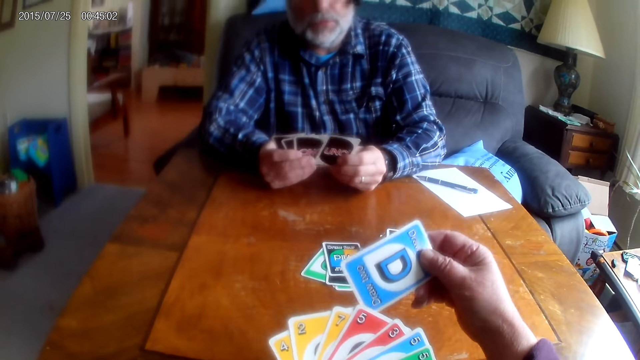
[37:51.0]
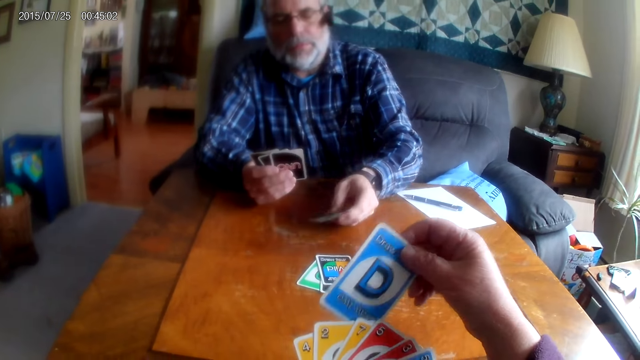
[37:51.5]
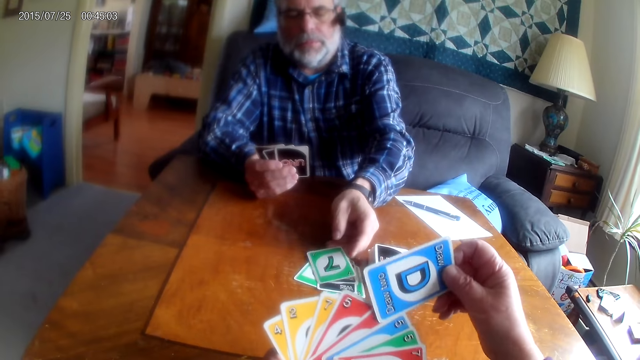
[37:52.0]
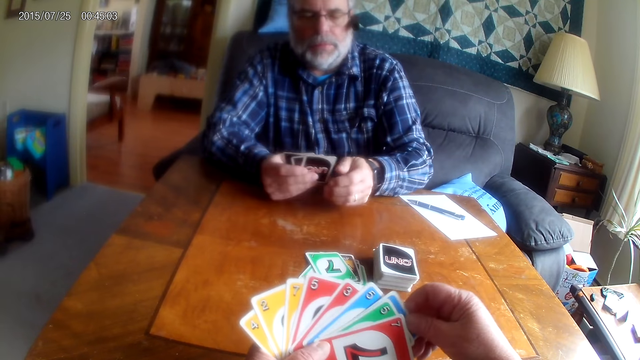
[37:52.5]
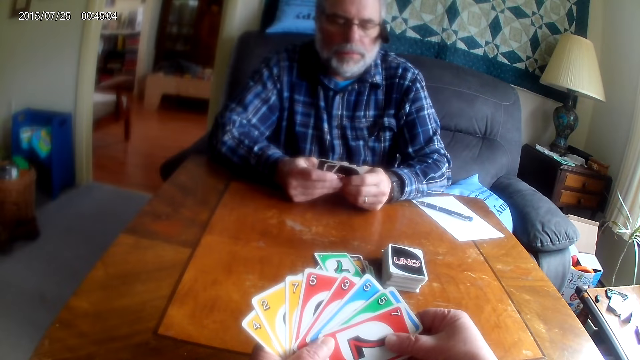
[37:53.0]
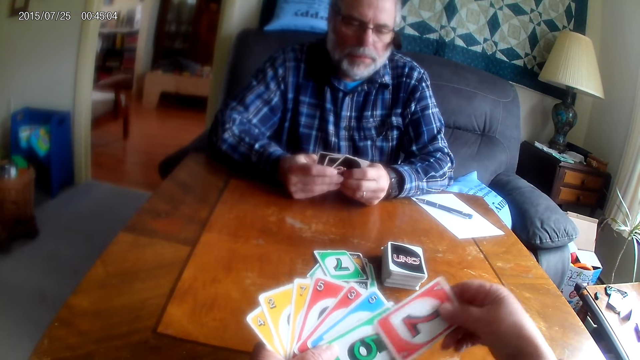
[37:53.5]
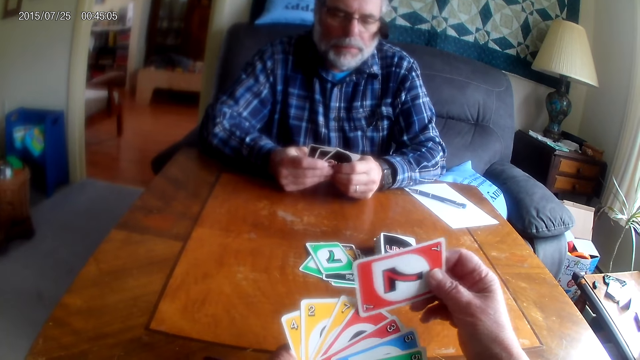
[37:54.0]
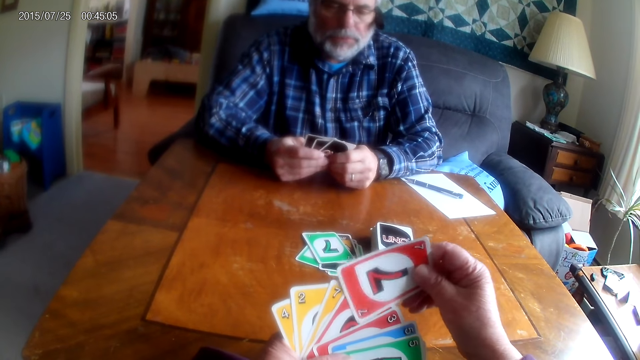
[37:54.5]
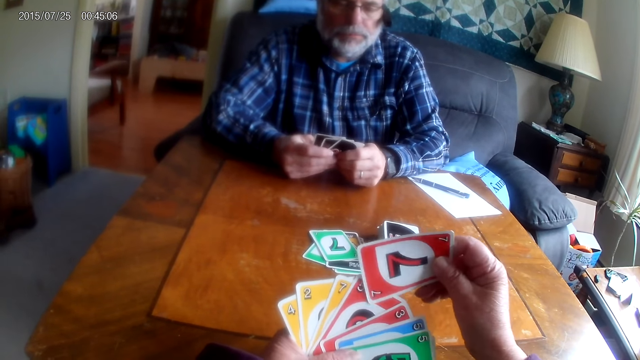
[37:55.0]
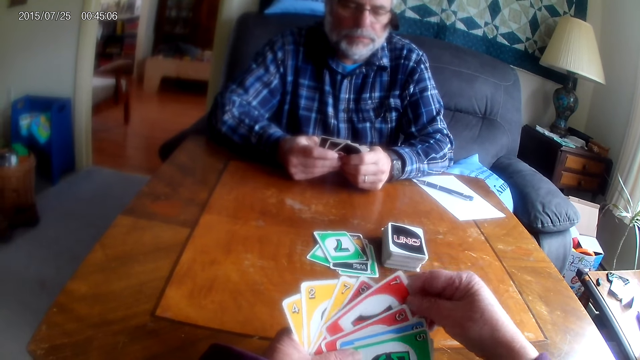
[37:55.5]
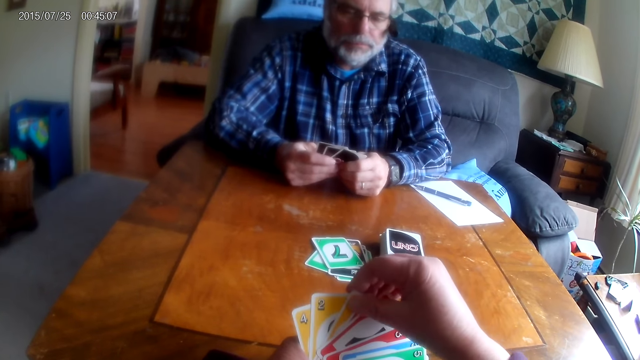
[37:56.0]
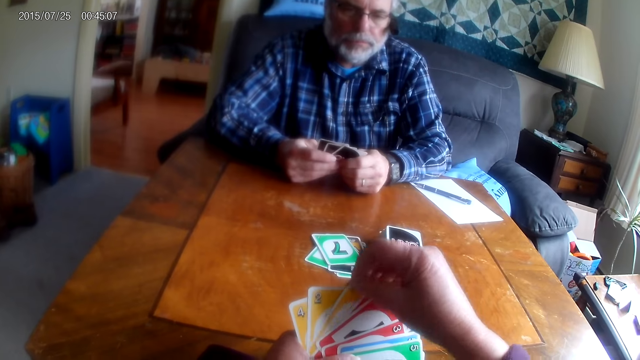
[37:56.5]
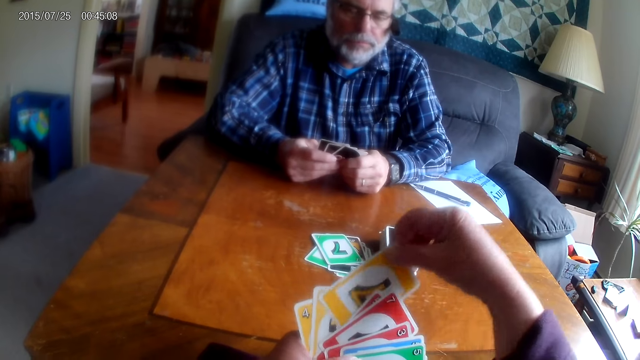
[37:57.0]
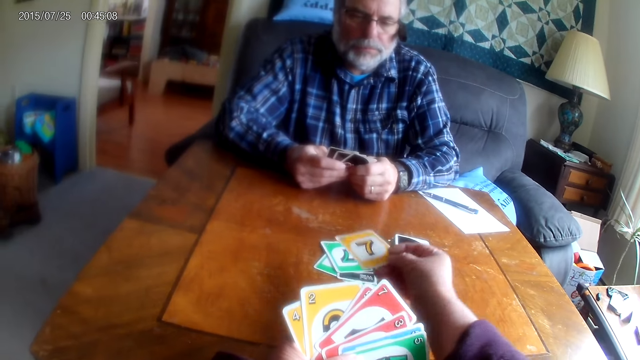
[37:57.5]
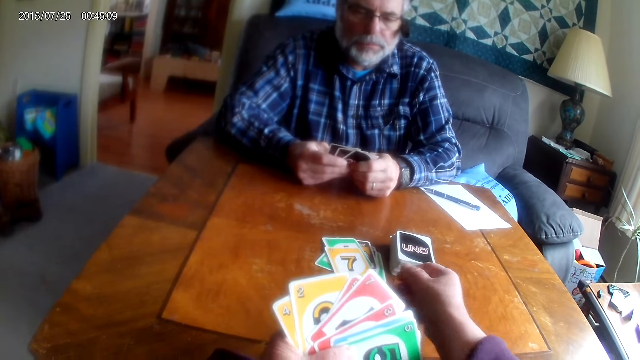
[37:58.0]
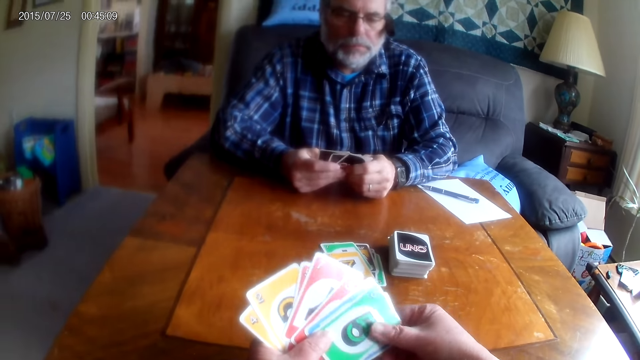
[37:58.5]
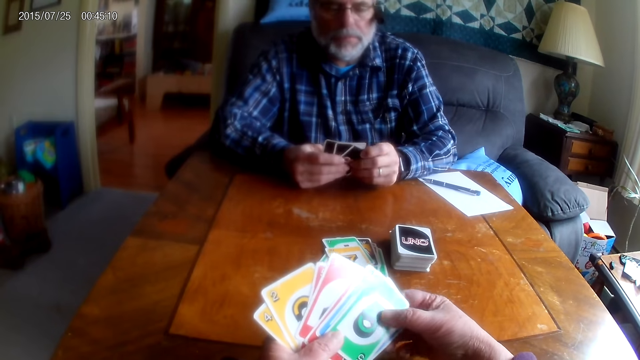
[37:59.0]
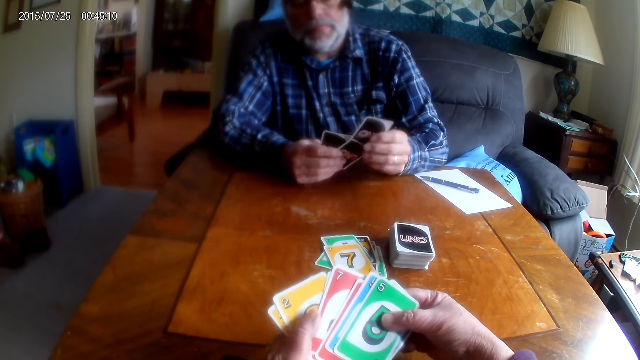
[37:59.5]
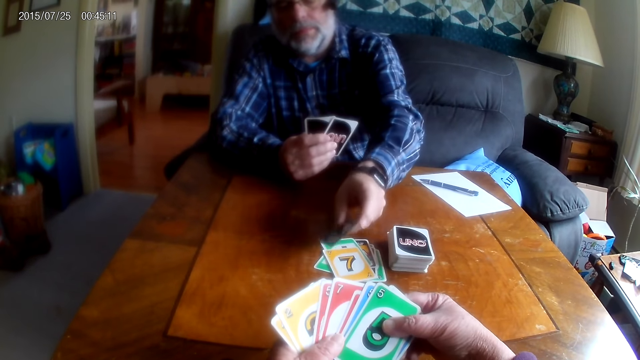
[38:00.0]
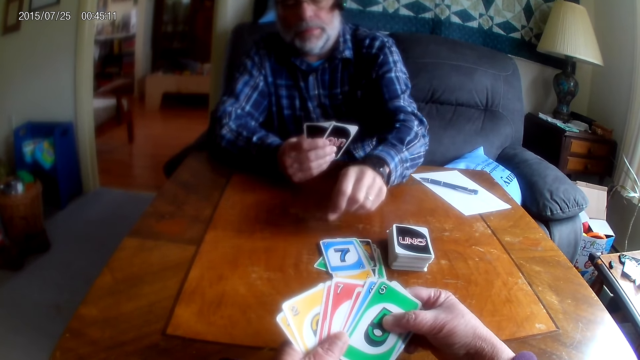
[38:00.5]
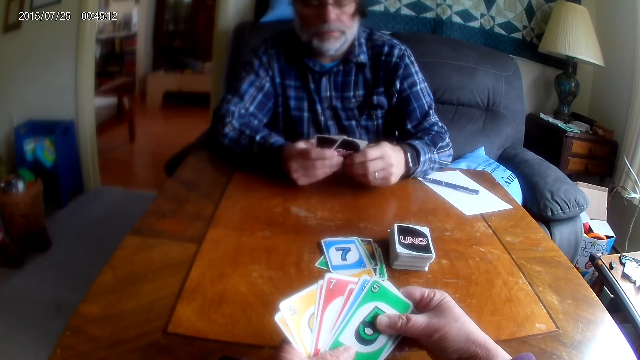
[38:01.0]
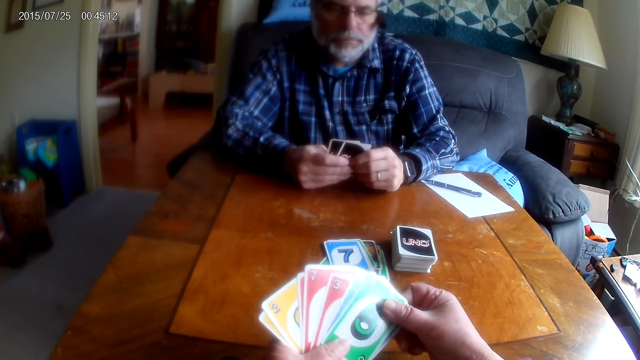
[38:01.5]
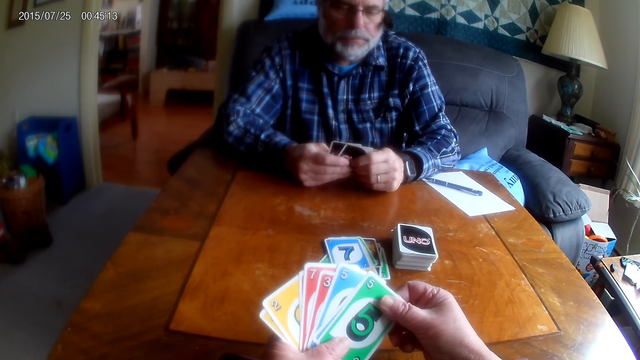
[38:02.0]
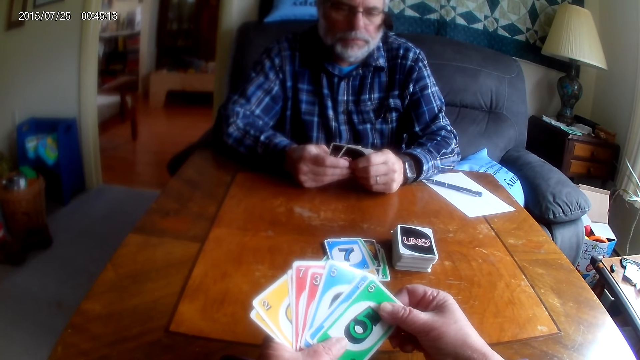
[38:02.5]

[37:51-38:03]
The camera wearer arranges cards and places a card on the table. A man places a card on the table.

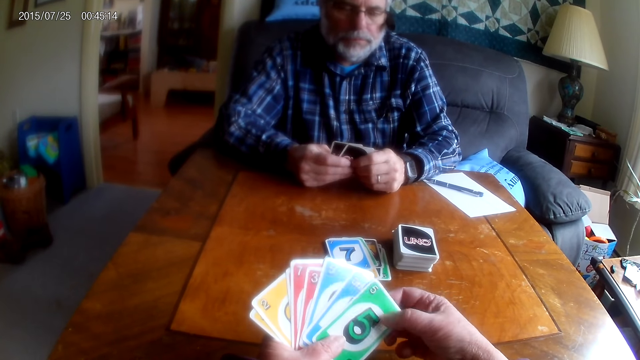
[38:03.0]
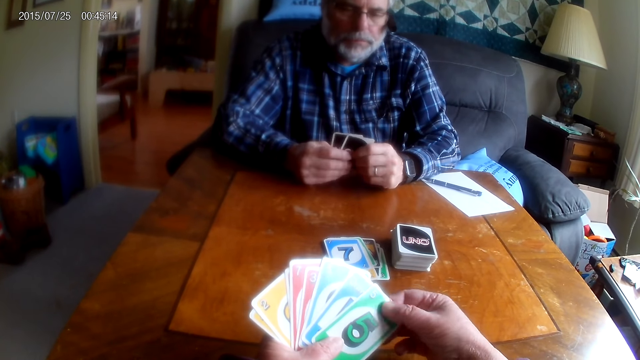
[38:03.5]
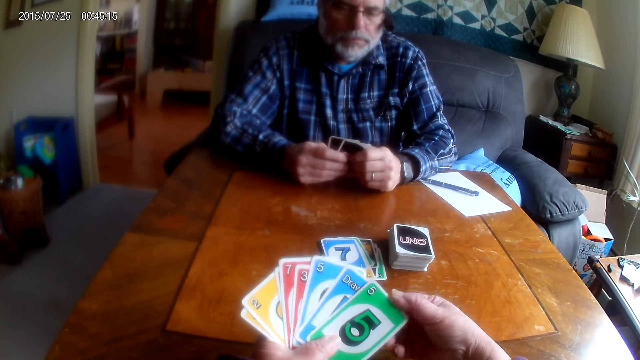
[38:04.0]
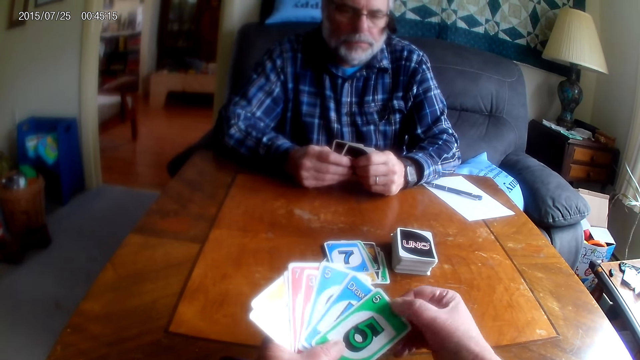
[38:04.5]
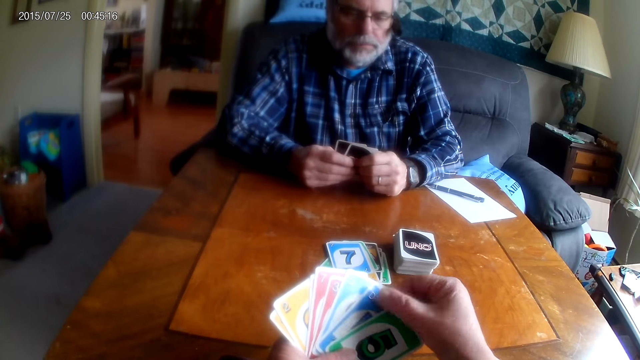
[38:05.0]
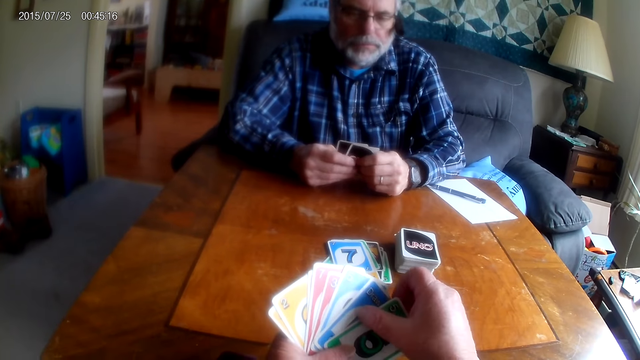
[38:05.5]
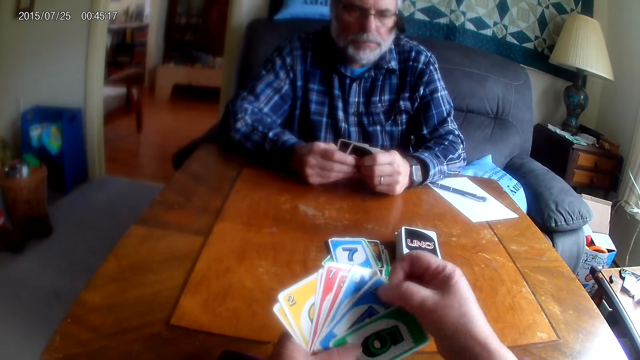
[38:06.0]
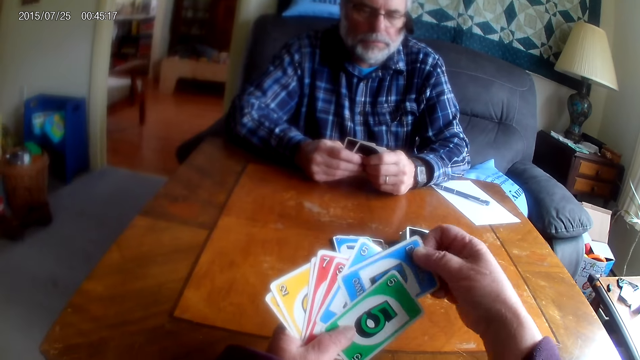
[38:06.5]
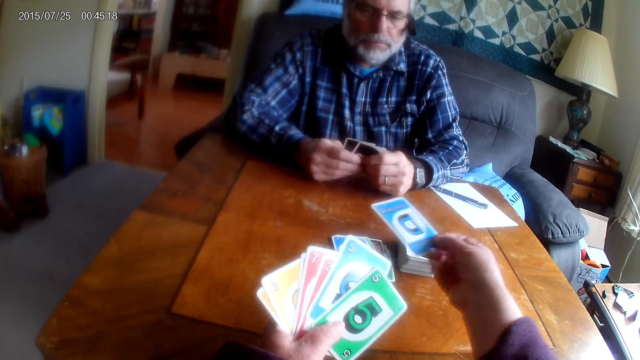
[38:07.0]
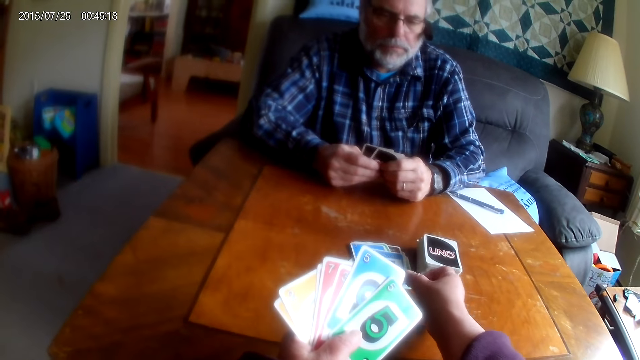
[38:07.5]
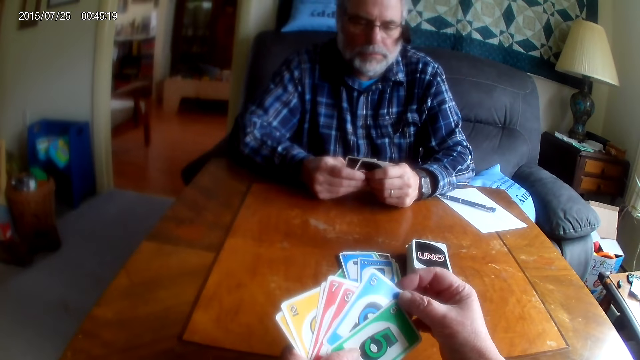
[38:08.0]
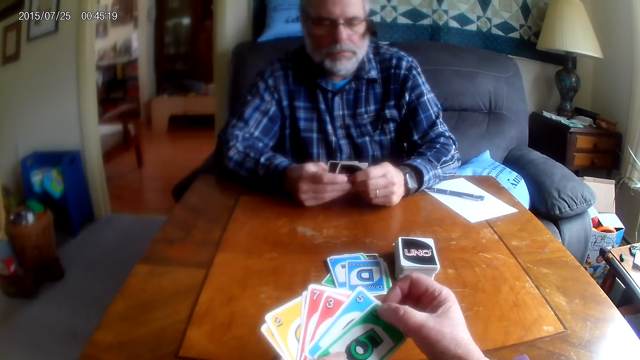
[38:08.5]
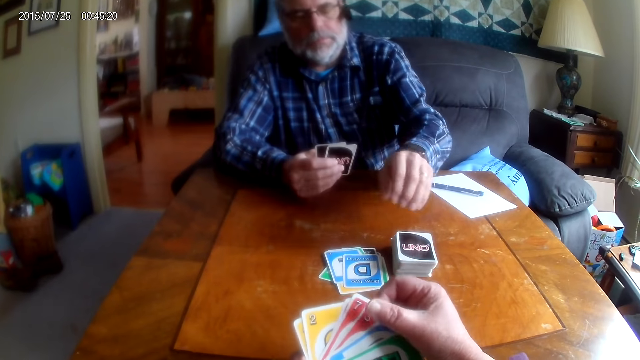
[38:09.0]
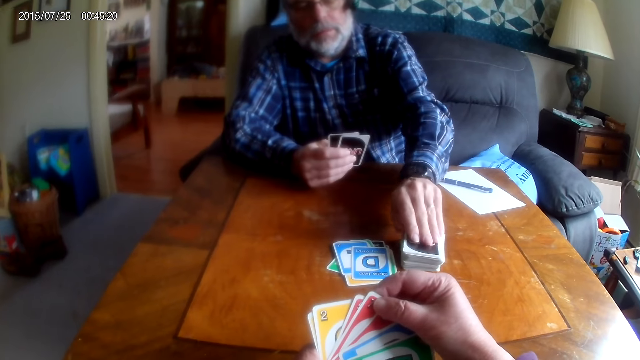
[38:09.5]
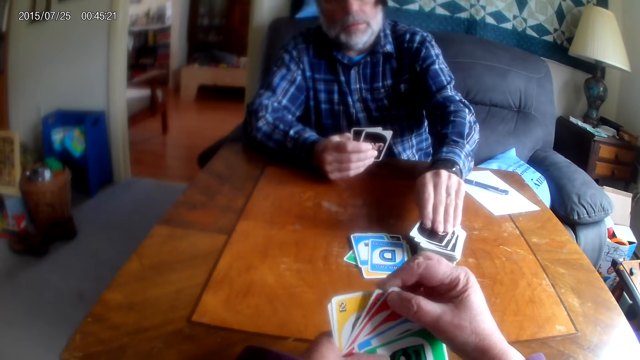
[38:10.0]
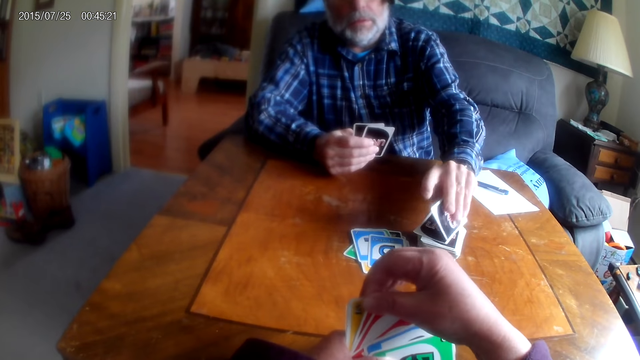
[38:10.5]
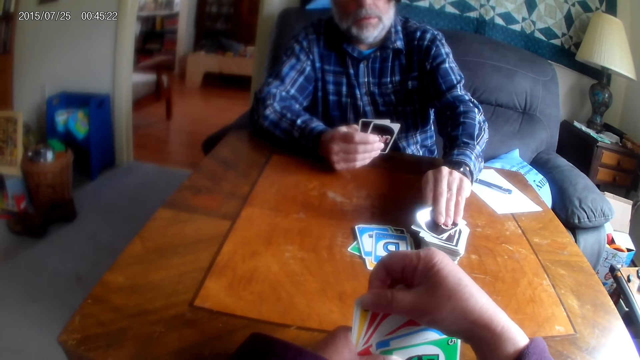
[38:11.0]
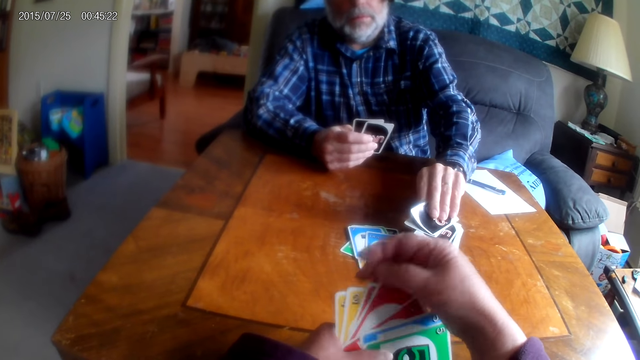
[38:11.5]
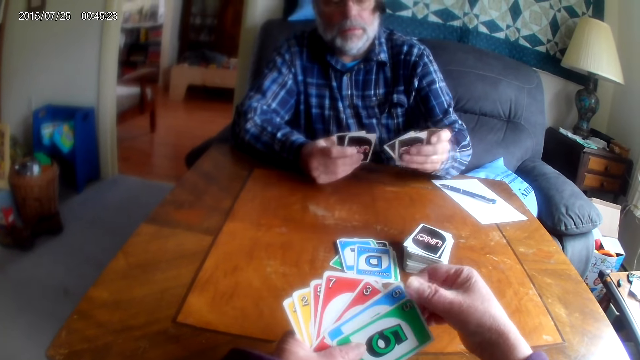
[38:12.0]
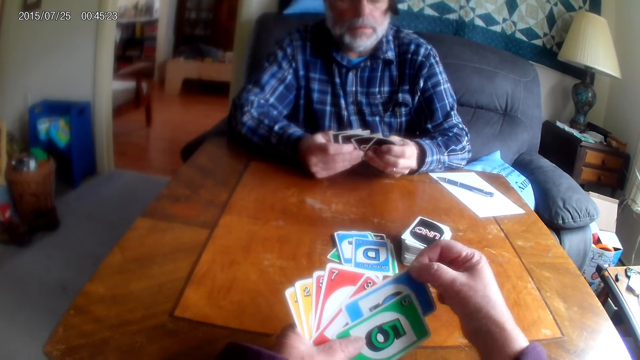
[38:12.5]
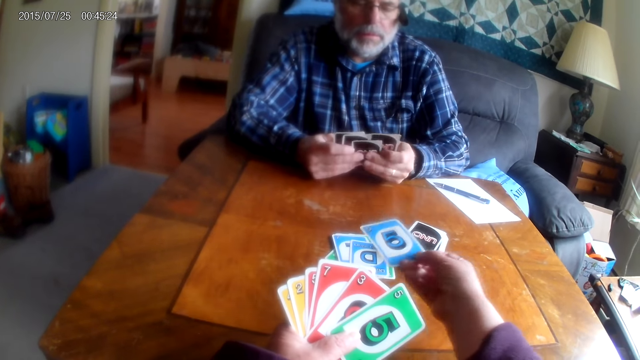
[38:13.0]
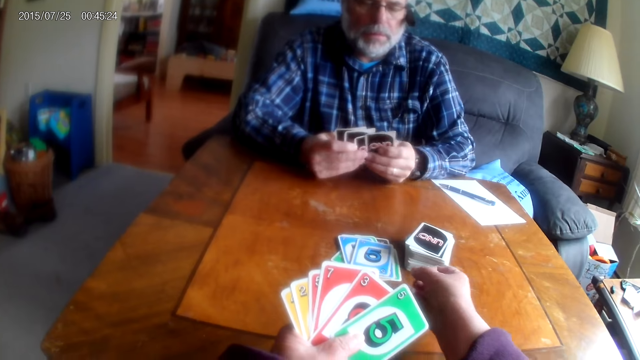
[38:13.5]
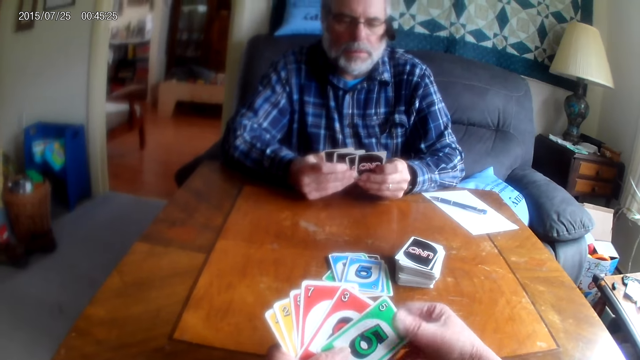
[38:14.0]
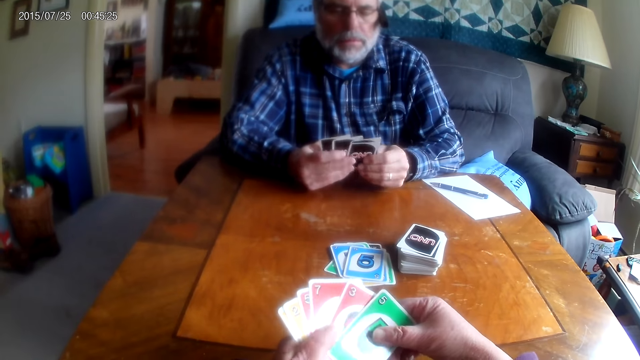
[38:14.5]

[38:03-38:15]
The camera wearer touches the card and places a card on the table. A man picks up a card from the table. The camera wearer places a card on the table.
